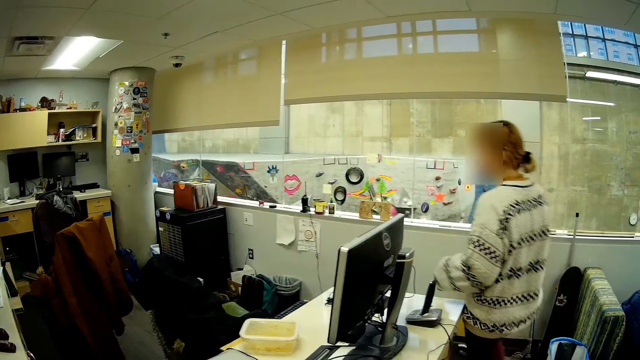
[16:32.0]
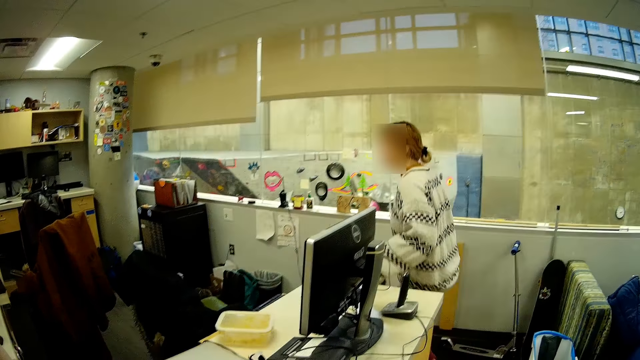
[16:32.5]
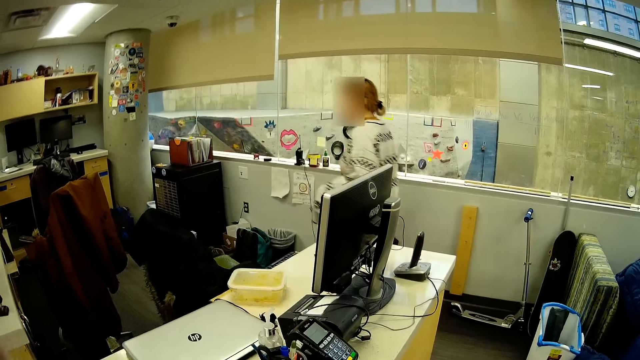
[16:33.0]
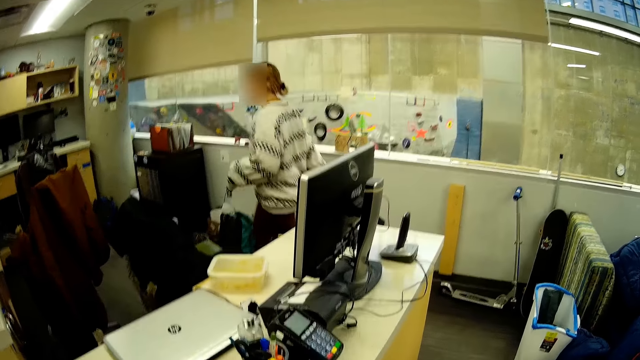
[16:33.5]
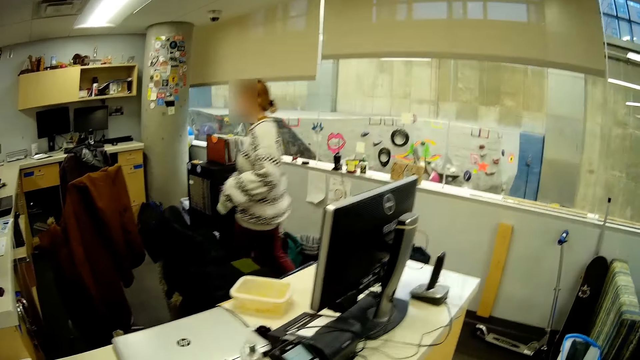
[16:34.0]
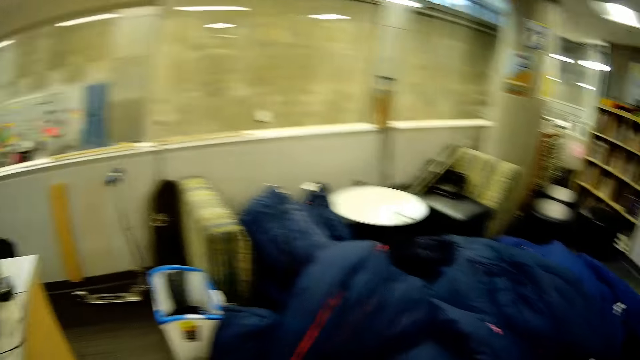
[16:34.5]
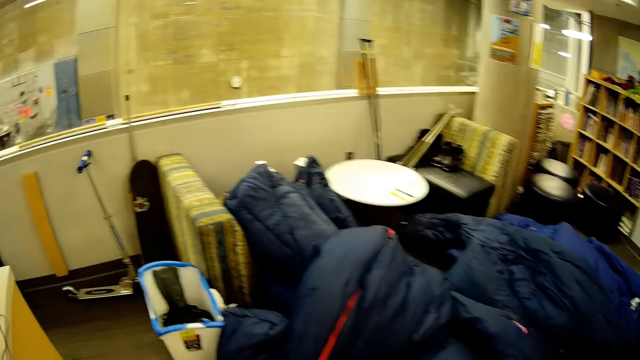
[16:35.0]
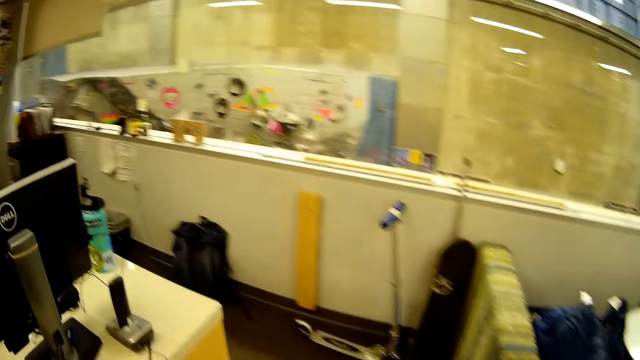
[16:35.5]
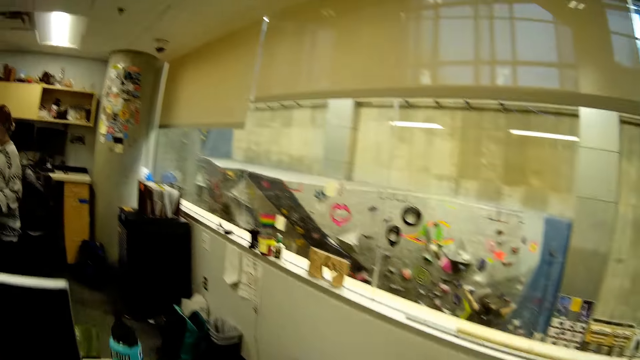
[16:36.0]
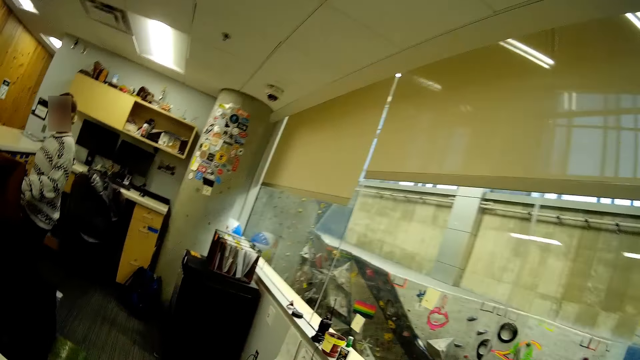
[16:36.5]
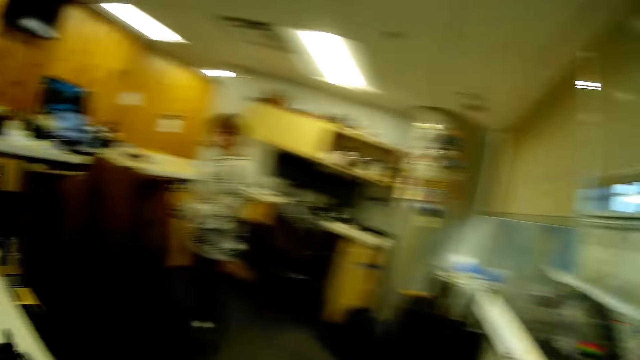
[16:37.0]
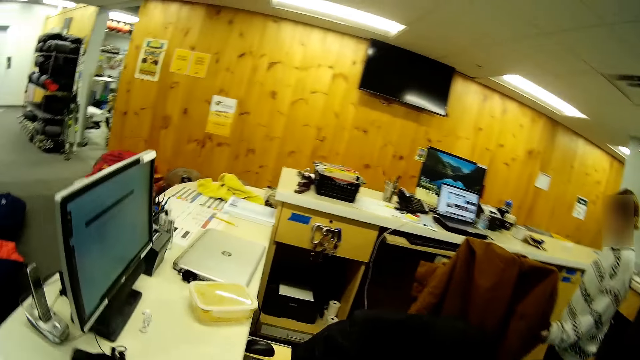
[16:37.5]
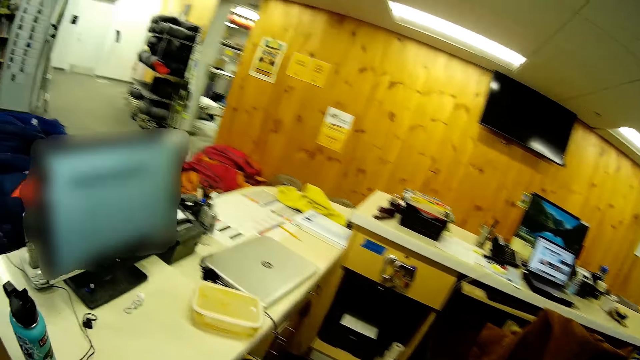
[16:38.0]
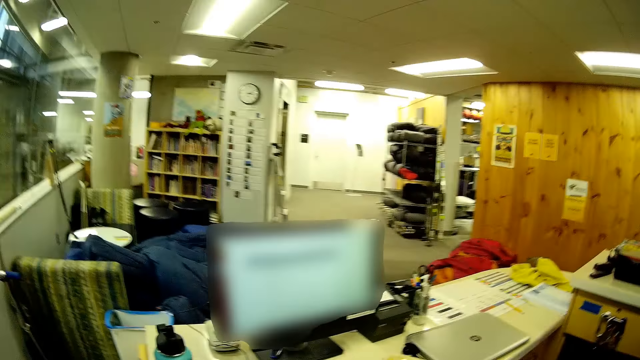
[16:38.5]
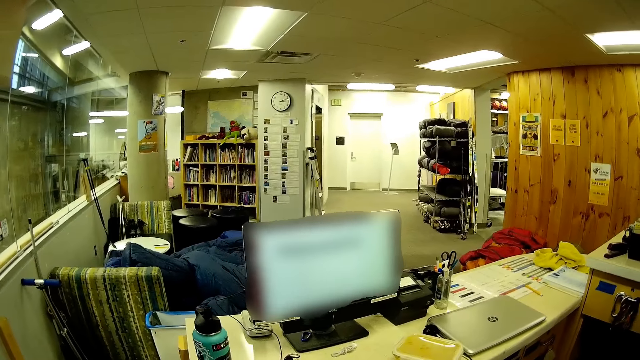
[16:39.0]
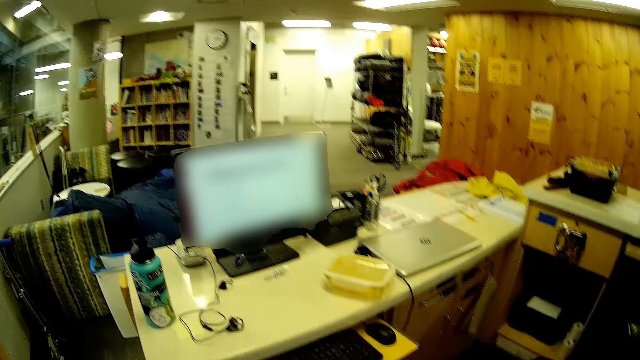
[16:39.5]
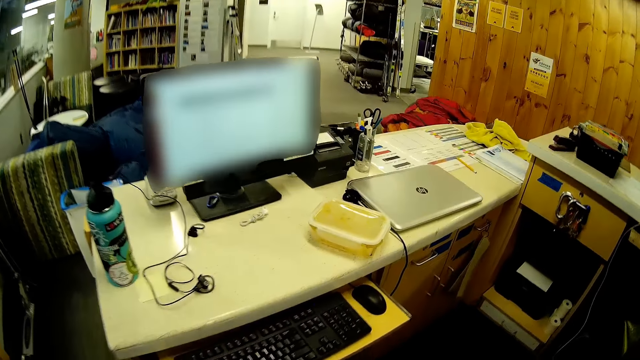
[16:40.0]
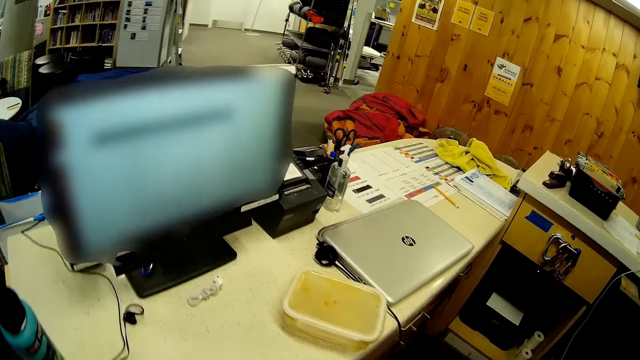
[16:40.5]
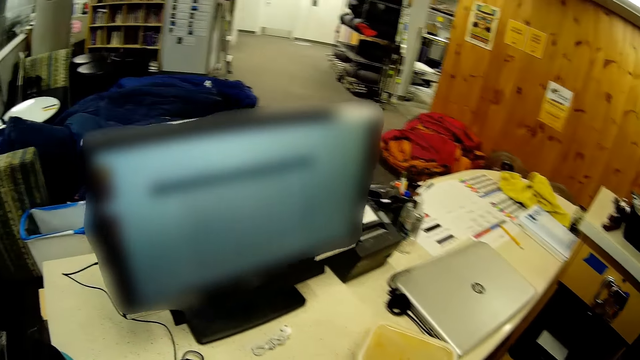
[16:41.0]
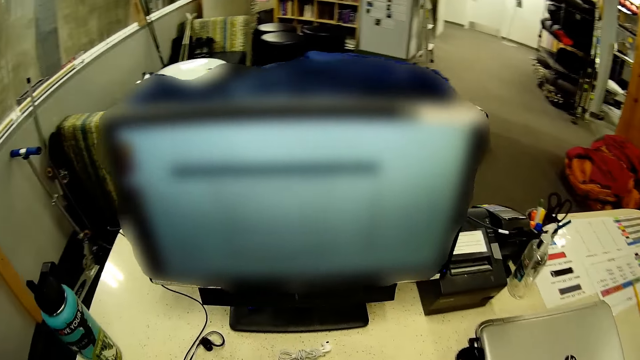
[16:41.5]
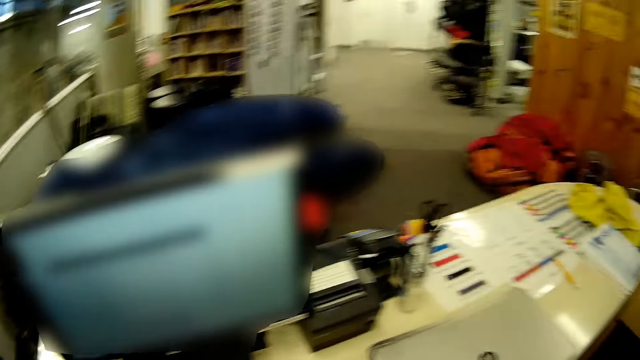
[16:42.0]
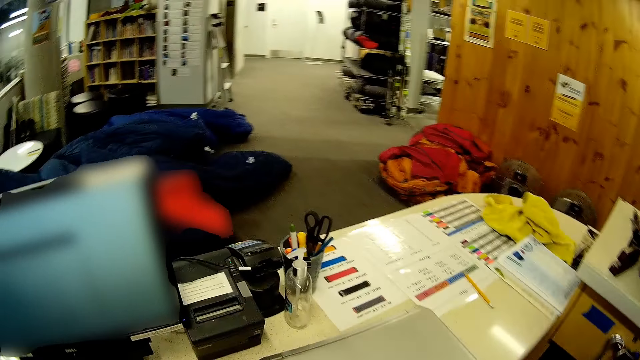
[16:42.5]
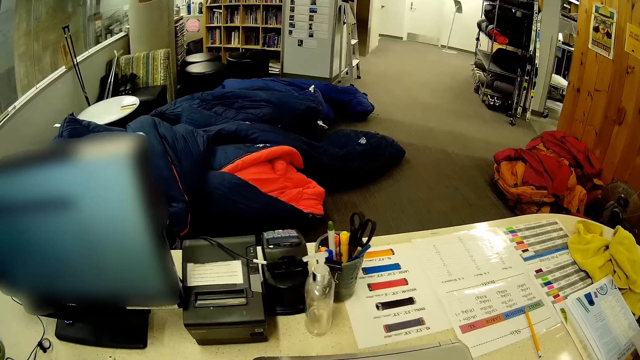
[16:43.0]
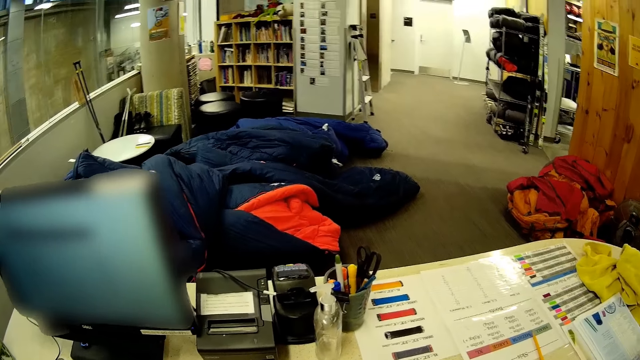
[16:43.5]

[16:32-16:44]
Someone walks around.

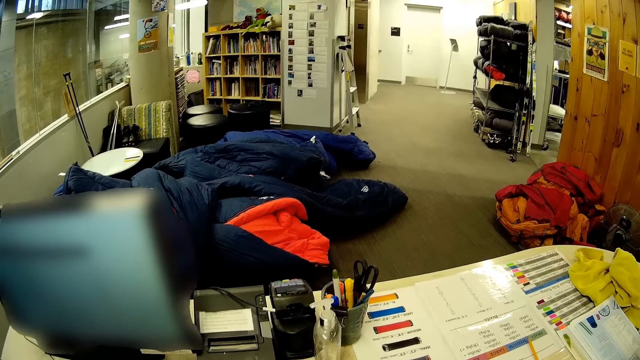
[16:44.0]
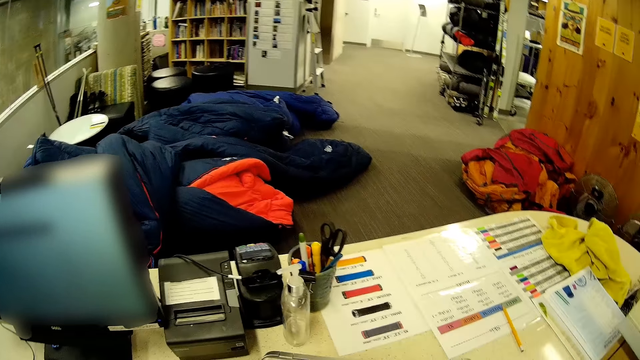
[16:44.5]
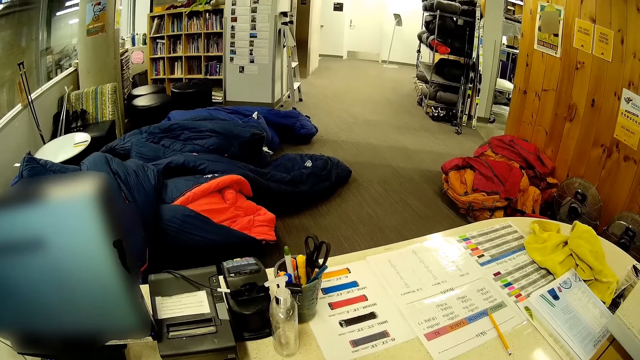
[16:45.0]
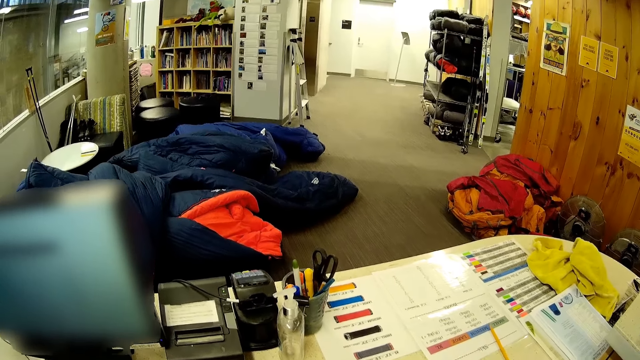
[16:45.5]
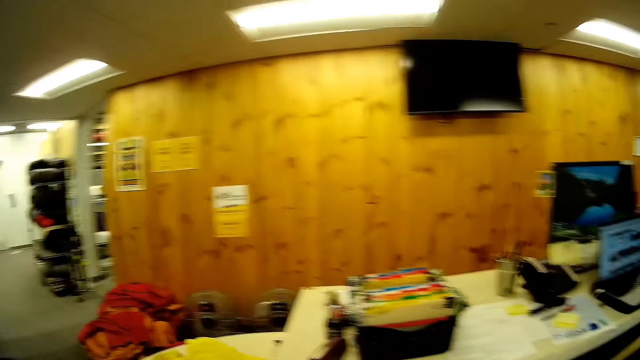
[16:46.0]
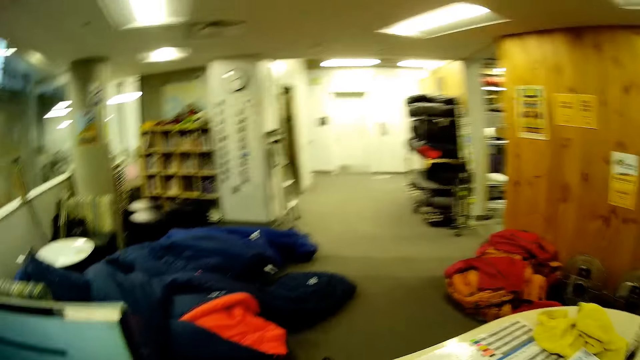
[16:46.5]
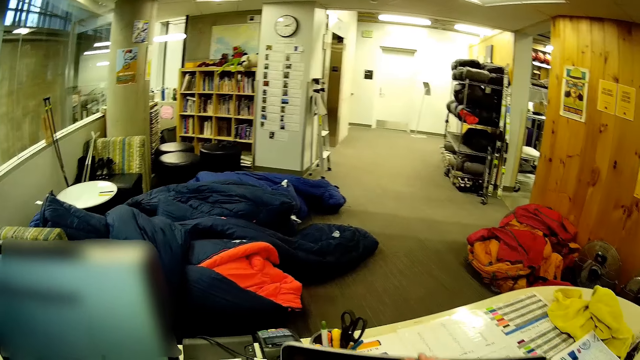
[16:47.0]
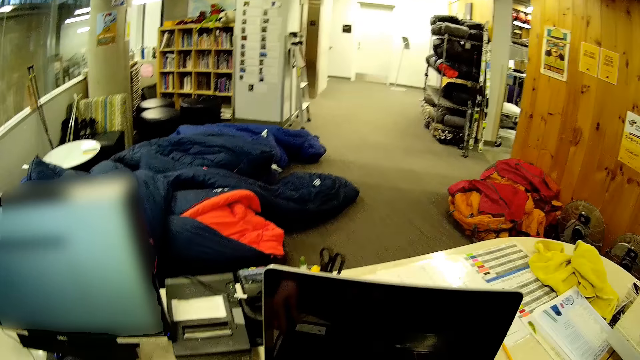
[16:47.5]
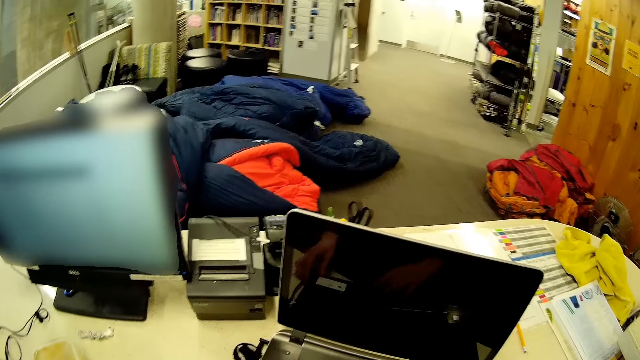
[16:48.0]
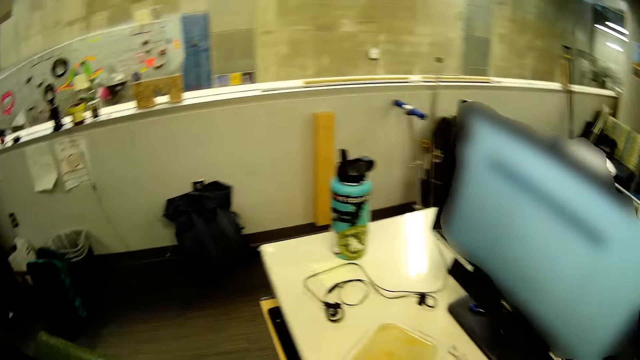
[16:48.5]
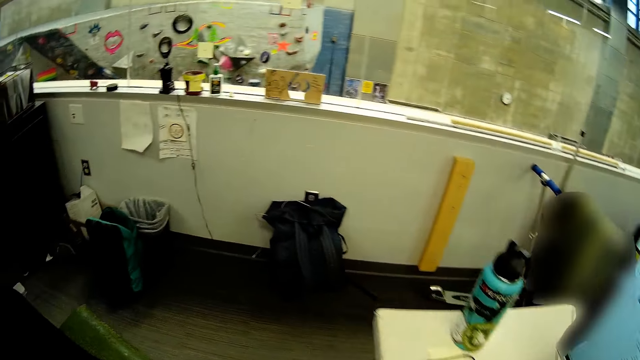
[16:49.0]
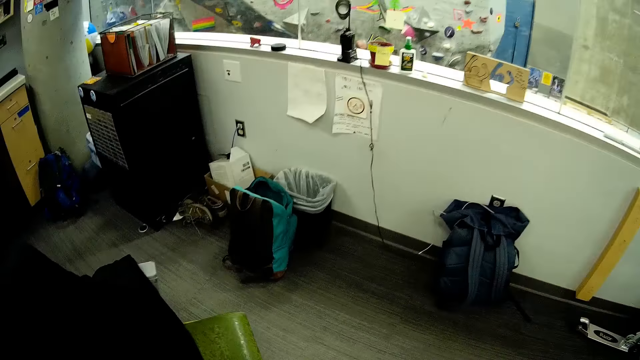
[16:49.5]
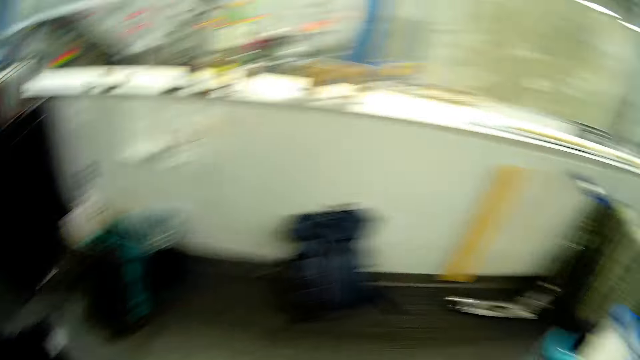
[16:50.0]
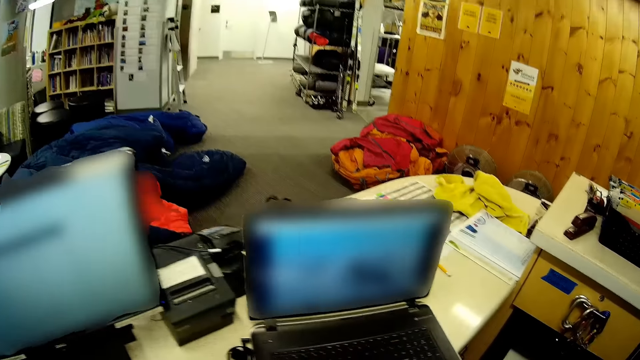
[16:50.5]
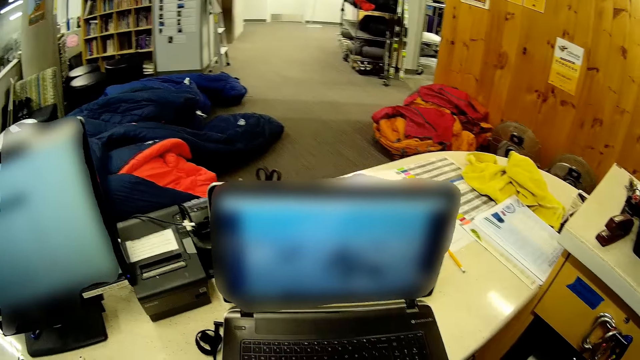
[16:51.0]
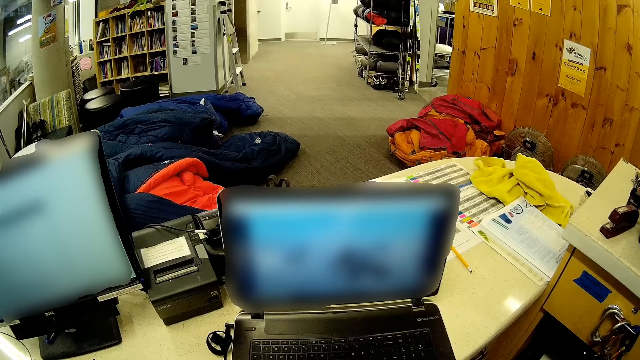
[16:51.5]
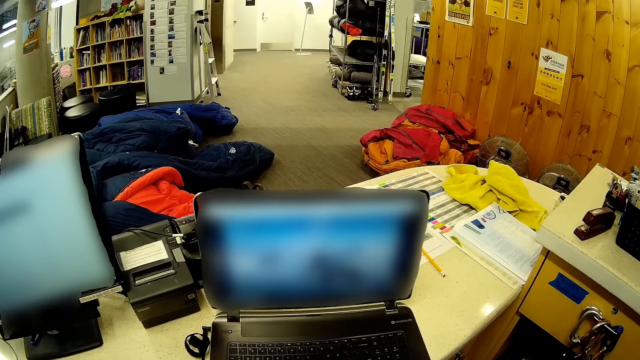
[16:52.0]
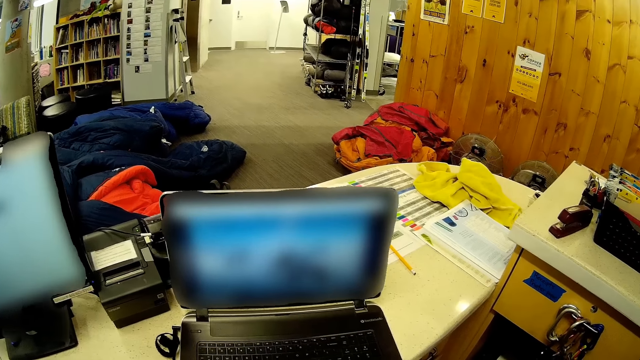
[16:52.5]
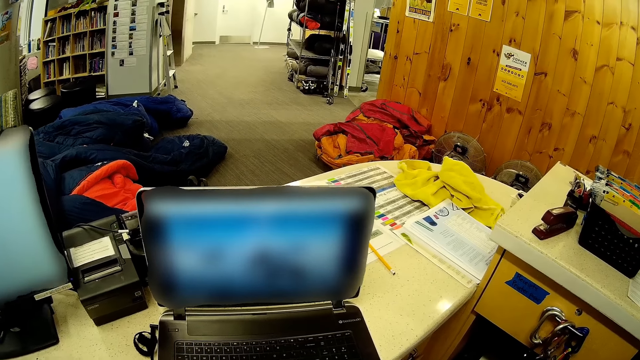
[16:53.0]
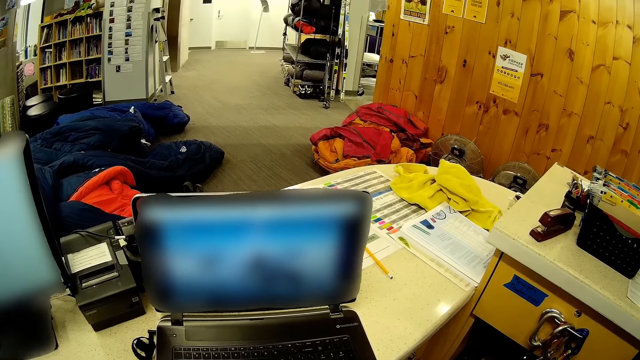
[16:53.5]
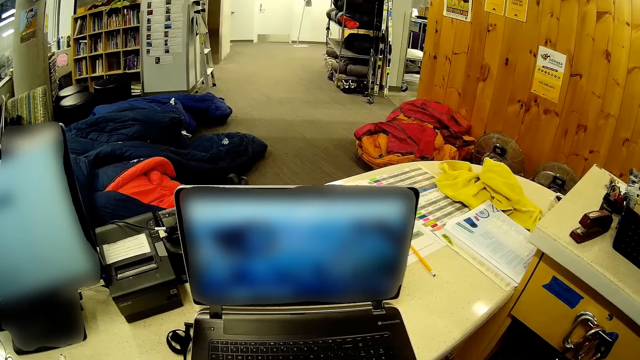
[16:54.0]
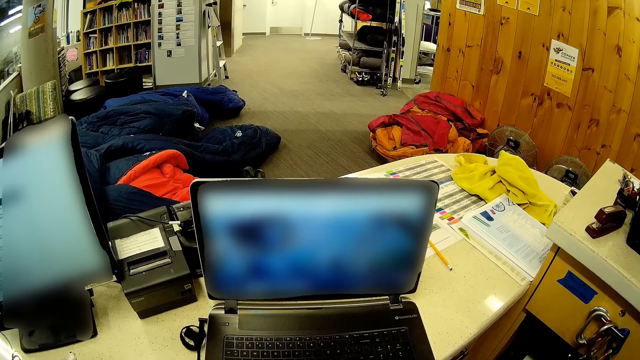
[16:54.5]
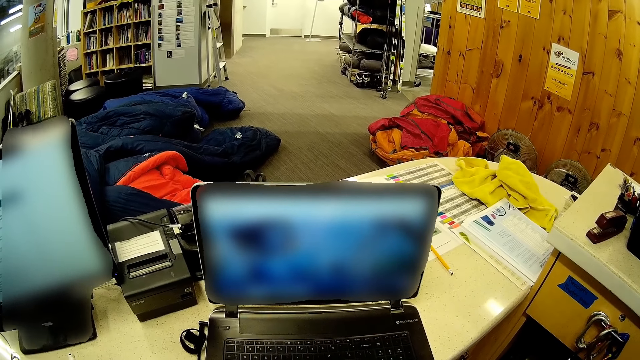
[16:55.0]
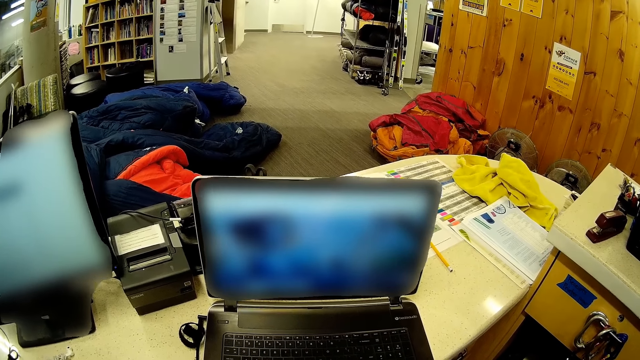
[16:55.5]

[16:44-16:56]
The camera wearer opens a laptop. They look around.
